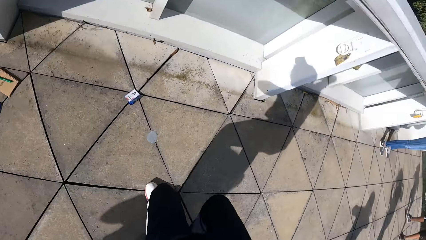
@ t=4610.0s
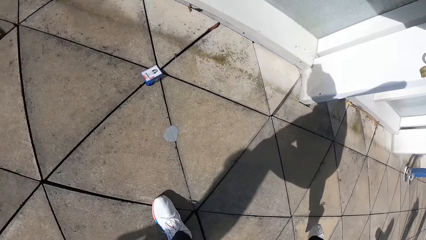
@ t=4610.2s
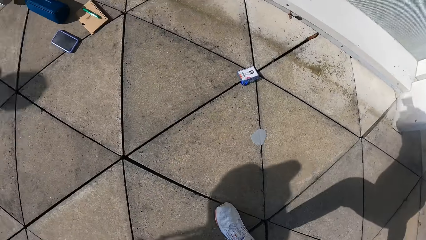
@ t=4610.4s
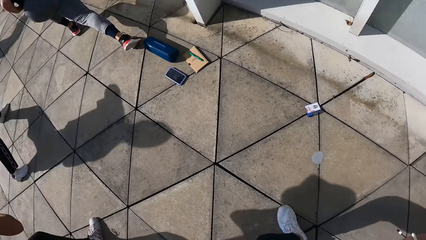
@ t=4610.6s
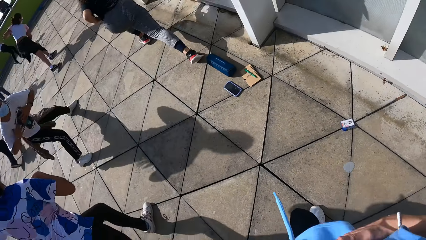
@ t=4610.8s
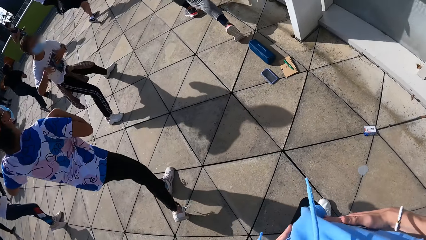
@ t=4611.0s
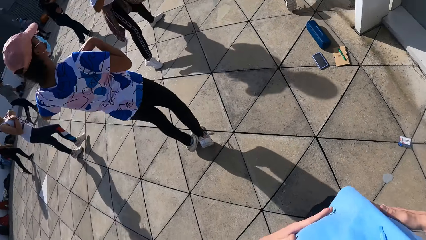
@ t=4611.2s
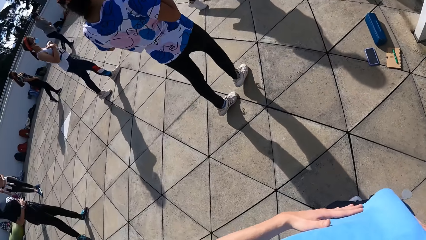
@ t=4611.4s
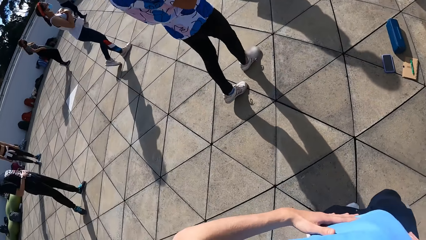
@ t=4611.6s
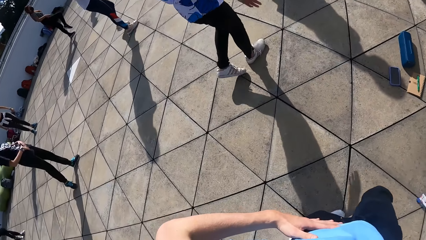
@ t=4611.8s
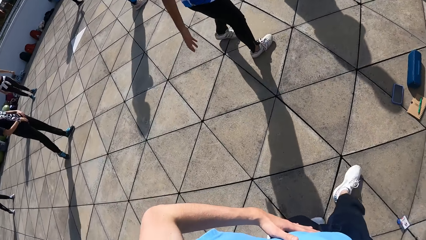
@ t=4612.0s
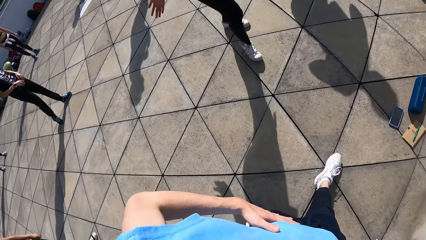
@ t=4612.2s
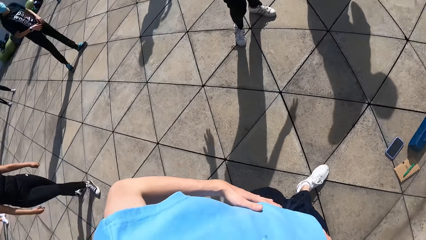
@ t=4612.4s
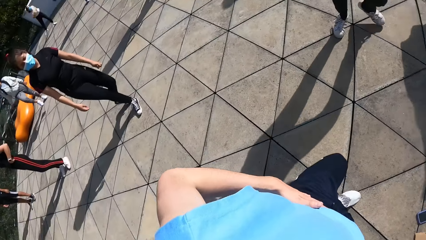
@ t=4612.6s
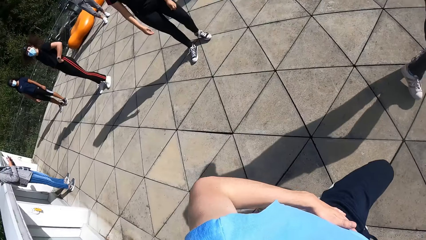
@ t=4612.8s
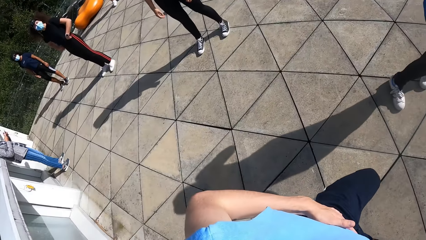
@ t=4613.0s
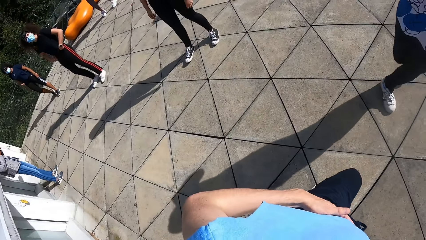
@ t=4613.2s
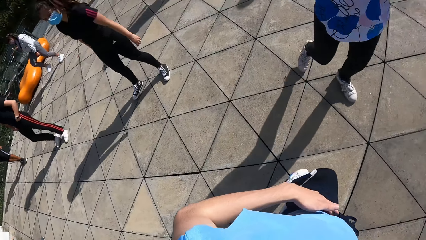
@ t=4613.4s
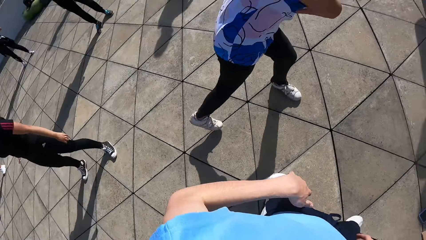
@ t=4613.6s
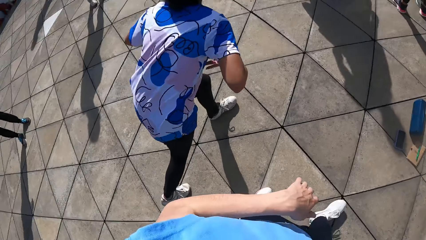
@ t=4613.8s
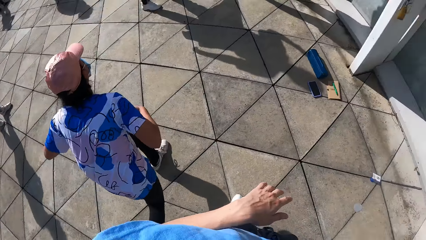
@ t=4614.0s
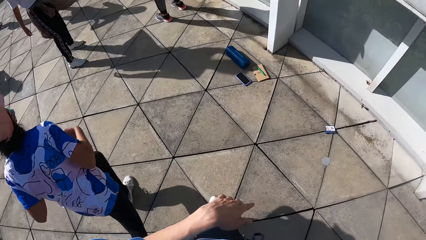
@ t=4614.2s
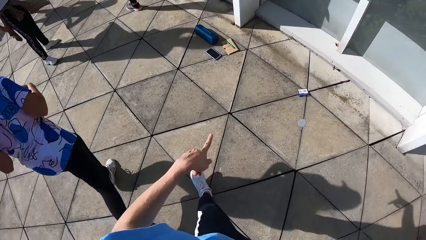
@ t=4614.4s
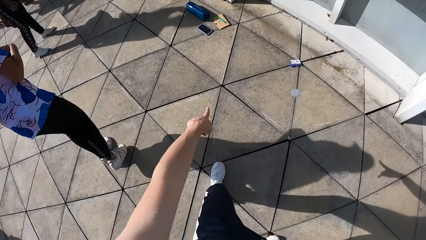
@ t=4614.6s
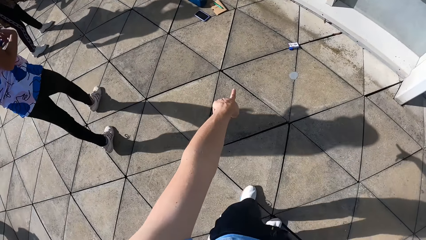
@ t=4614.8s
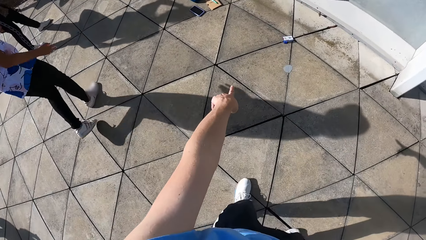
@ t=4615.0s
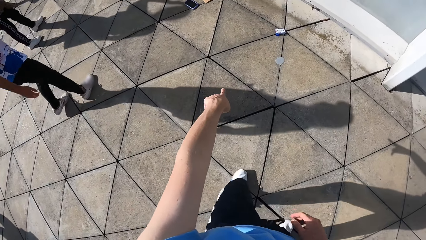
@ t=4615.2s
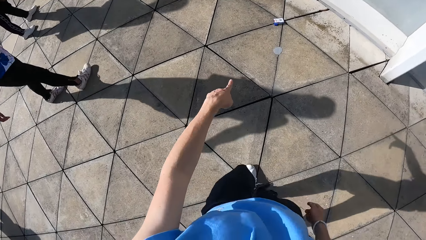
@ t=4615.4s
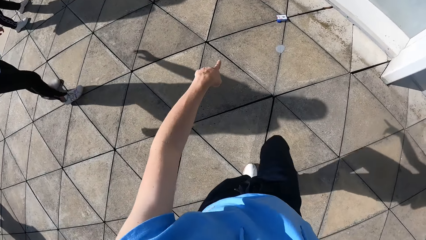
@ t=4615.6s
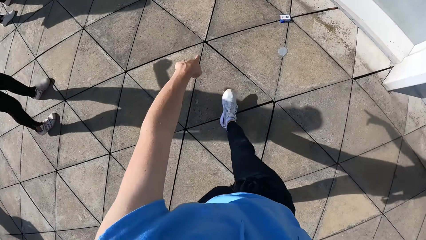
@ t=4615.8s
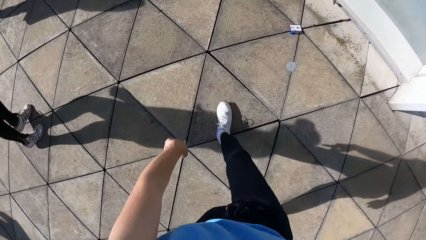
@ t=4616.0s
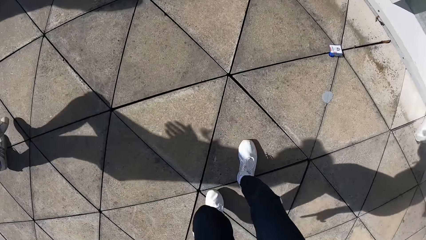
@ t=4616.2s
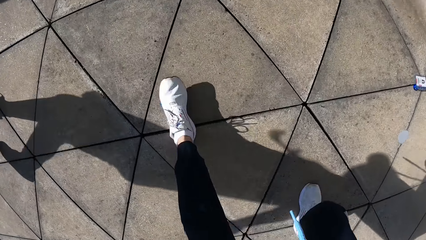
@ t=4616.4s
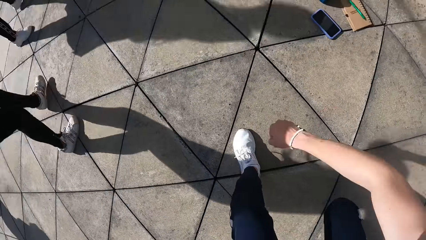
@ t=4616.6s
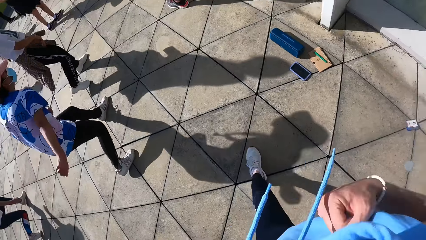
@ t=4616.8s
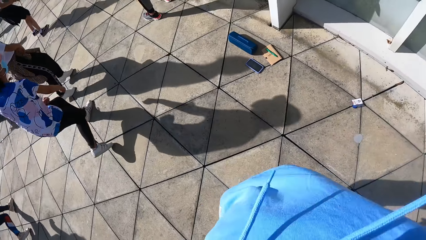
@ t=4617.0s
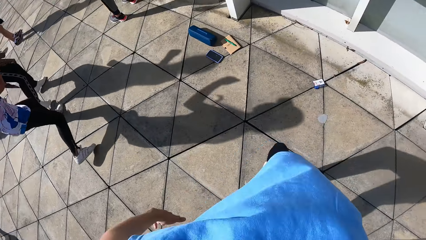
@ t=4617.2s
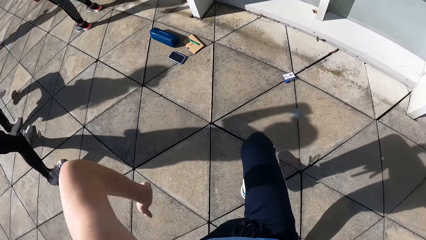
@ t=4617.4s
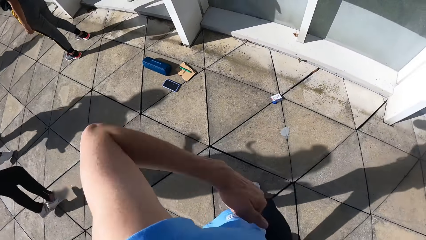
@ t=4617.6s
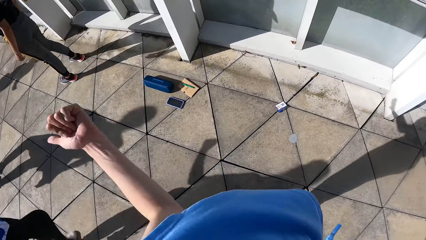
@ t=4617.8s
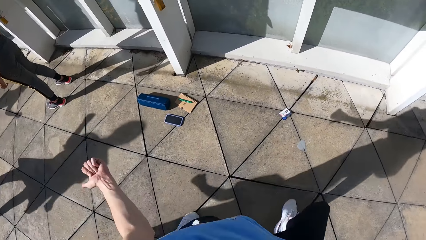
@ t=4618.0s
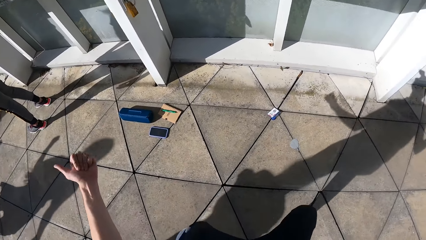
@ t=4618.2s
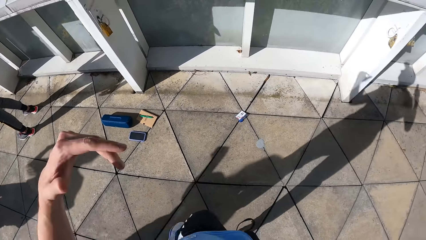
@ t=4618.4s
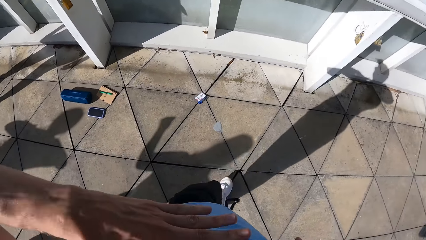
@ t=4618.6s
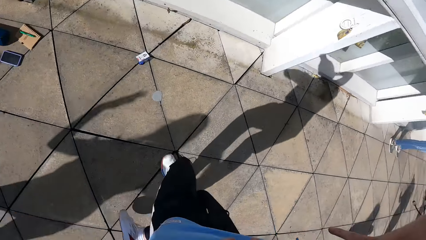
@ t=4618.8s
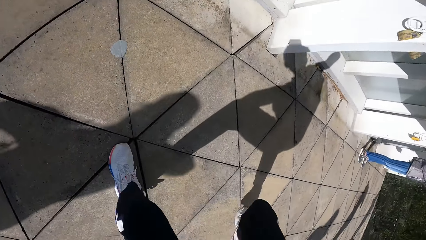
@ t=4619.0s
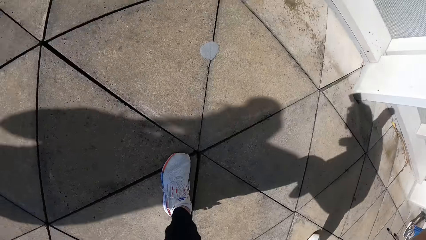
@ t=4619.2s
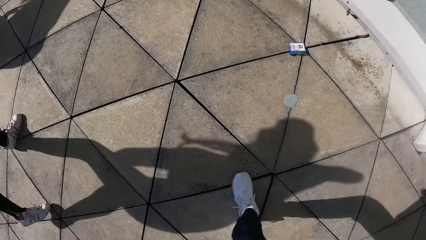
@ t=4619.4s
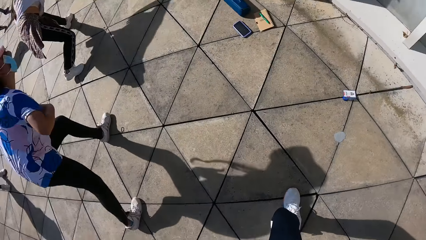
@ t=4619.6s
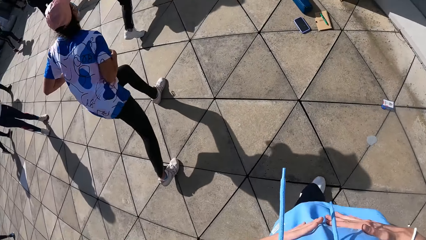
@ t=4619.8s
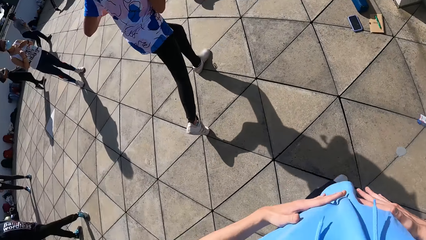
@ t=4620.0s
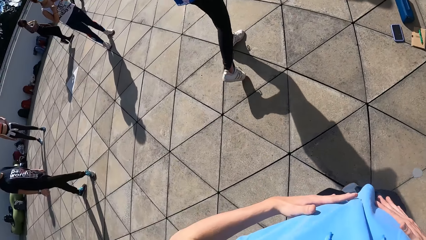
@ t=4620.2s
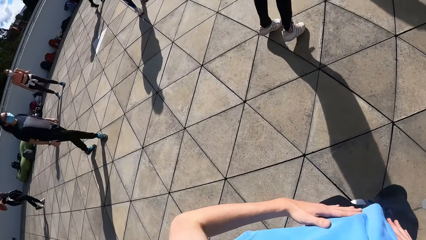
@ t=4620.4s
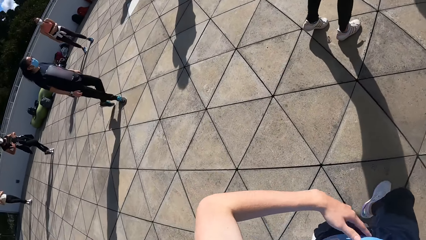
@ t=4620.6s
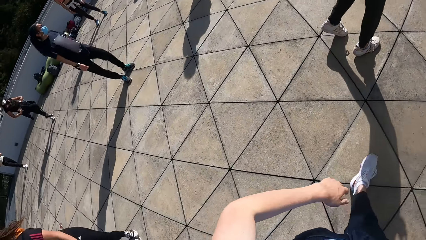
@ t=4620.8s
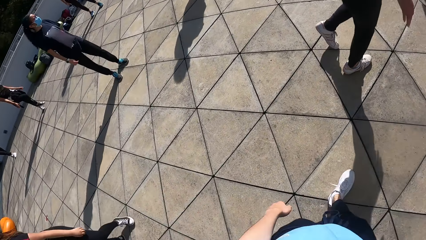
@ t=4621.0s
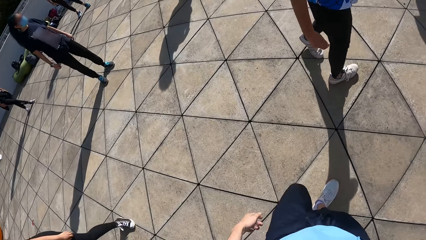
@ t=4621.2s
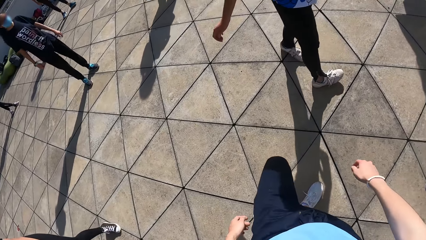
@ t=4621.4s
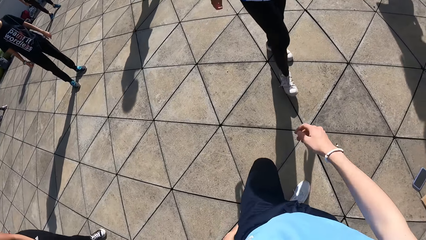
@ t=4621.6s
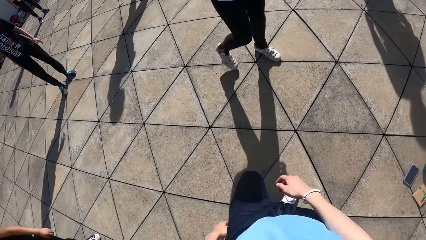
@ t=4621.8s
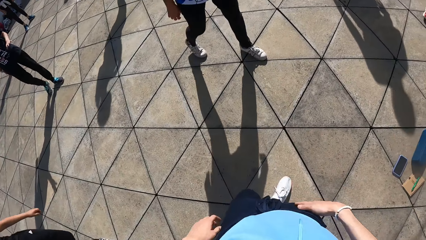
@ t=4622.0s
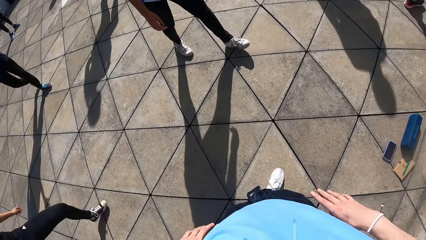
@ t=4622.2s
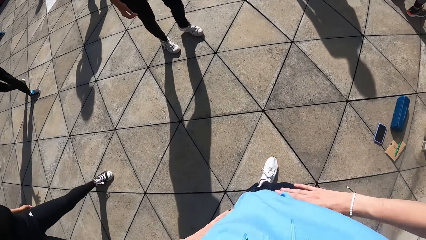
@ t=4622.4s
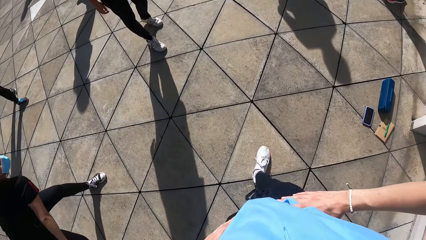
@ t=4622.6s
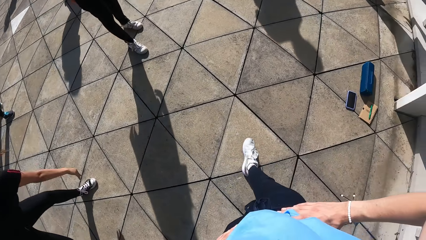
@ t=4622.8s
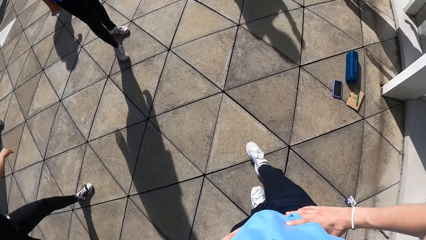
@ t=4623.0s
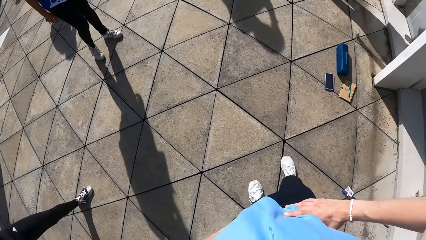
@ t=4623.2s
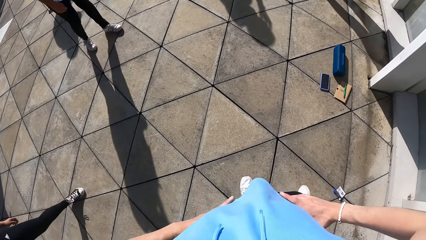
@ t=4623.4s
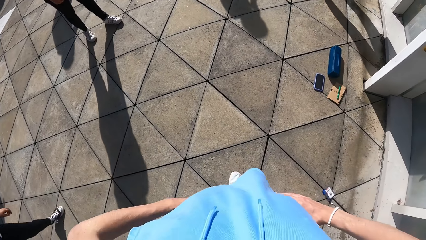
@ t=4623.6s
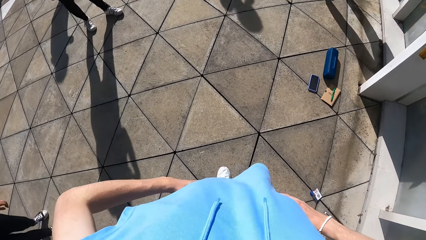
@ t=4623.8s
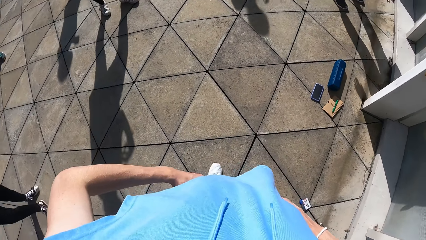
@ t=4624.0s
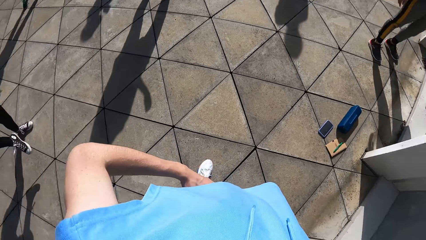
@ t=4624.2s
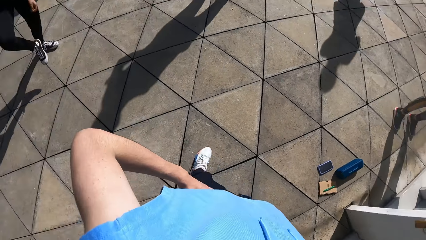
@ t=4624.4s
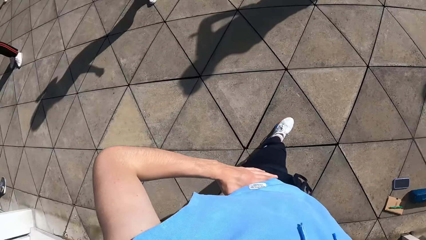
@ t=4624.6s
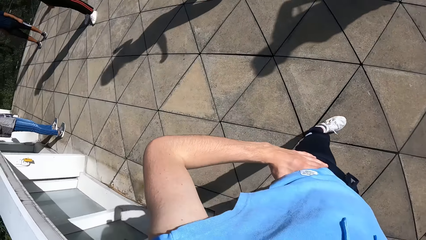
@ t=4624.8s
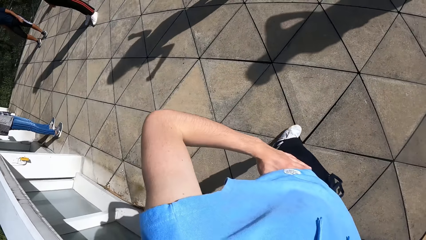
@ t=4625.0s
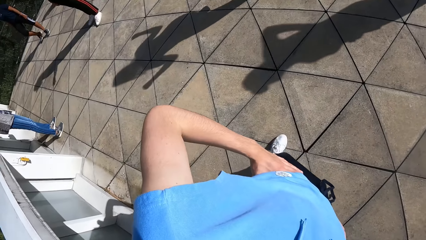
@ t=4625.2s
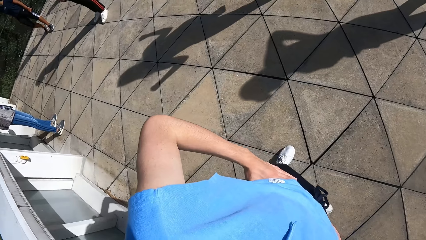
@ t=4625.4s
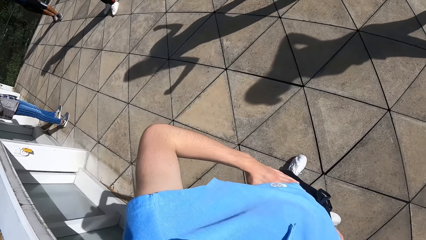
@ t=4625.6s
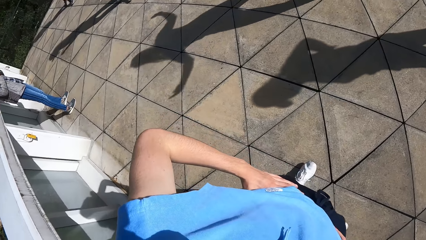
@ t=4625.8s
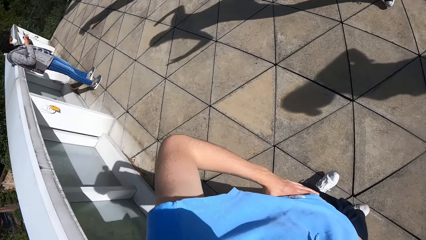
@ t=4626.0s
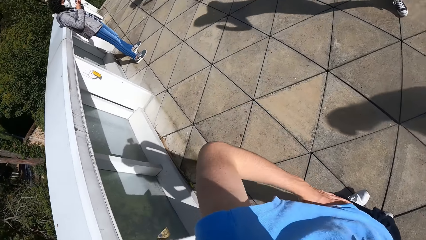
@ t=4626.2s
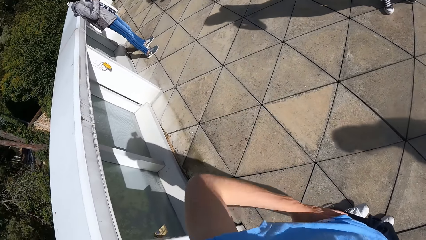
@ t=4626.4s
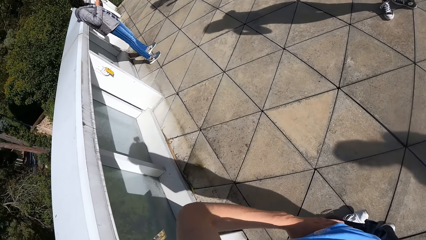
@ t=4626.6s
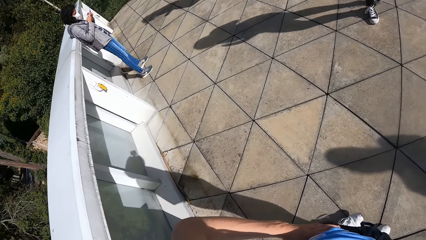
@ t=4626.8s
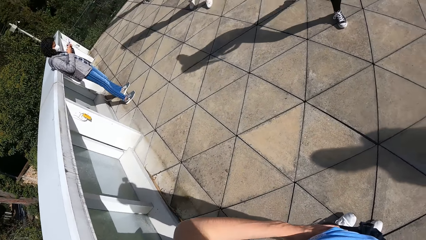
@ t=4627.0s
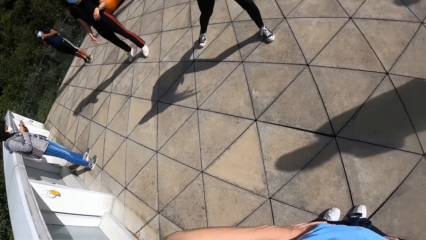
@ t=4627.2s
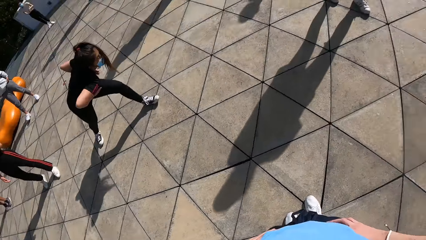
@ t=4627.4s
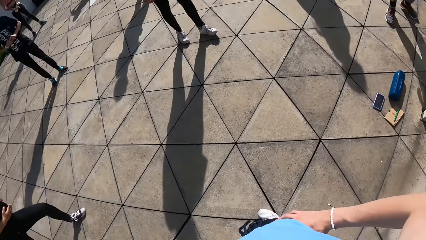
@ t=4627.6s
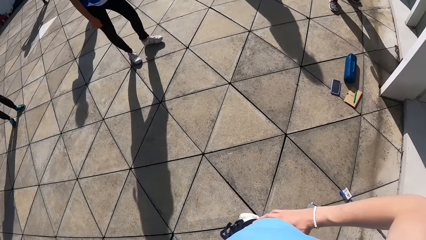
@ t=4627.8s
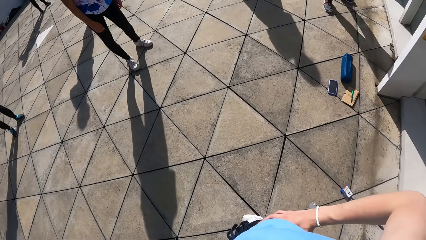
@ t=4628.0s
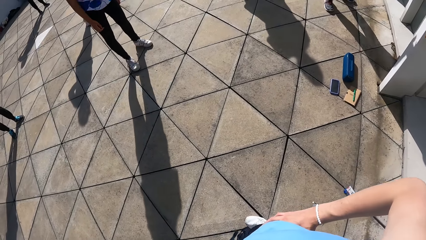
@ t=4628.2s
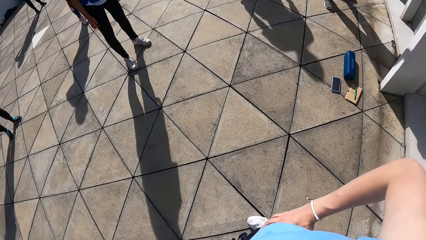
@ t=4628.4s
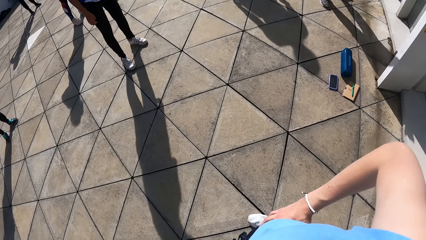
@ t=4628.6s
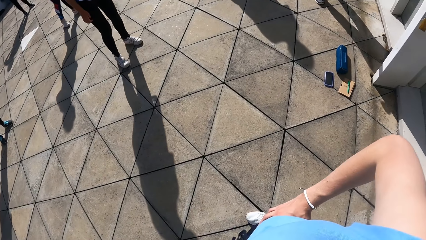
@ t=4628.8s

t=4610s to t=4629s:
The camera wearer puts both hands on his waist.
